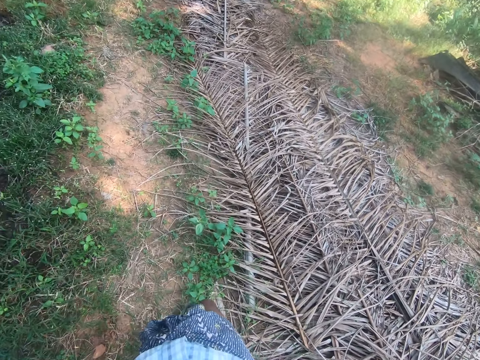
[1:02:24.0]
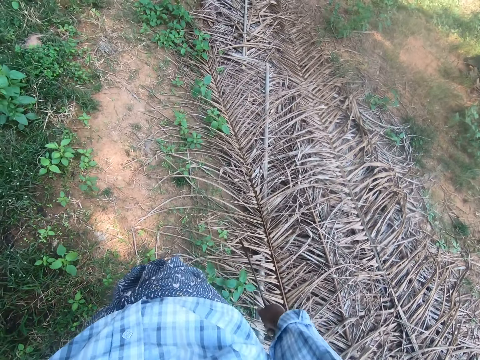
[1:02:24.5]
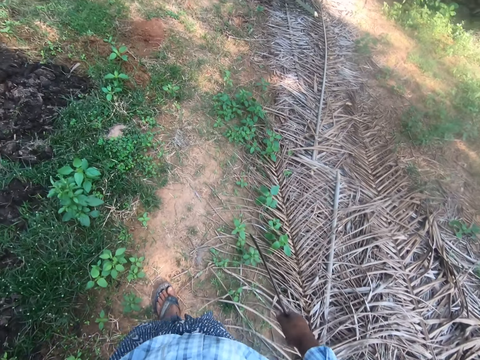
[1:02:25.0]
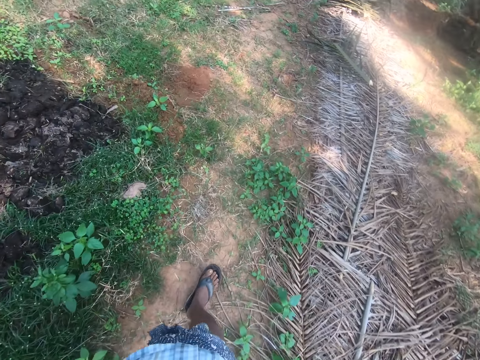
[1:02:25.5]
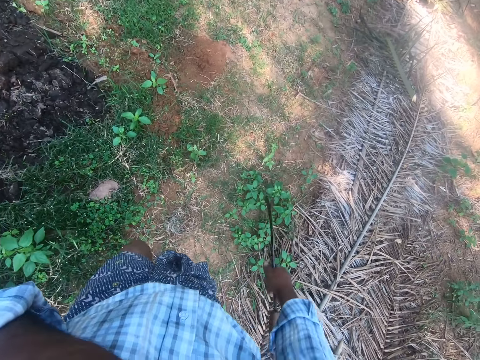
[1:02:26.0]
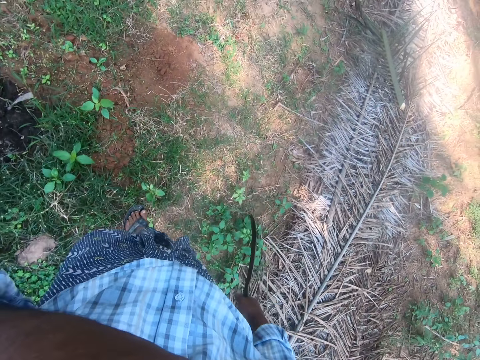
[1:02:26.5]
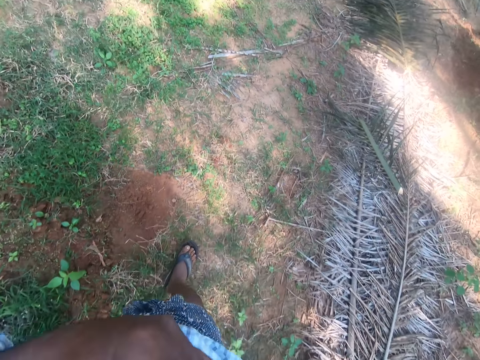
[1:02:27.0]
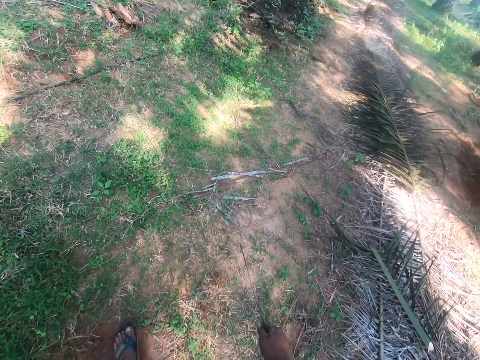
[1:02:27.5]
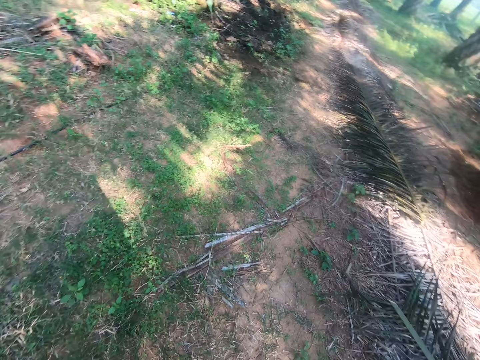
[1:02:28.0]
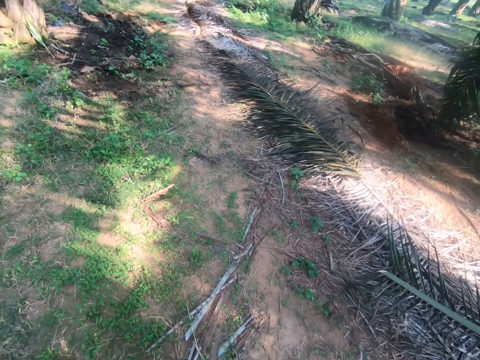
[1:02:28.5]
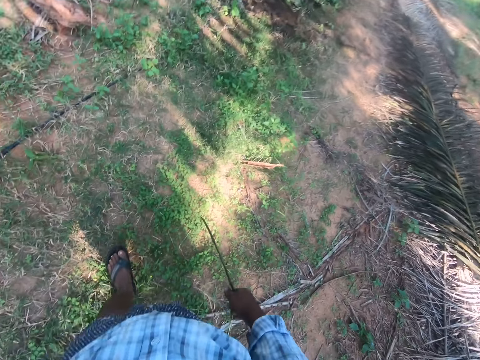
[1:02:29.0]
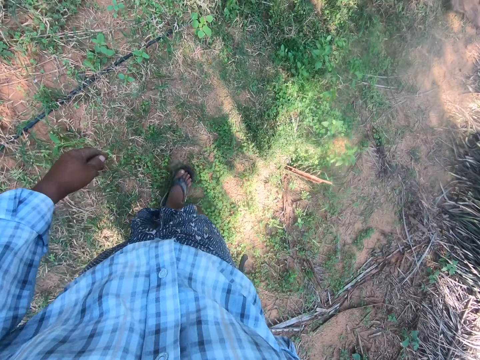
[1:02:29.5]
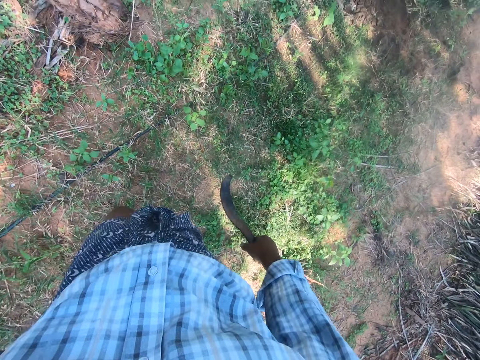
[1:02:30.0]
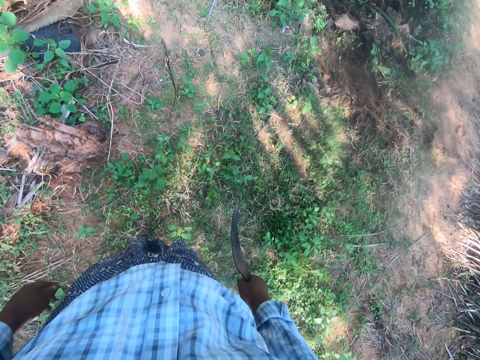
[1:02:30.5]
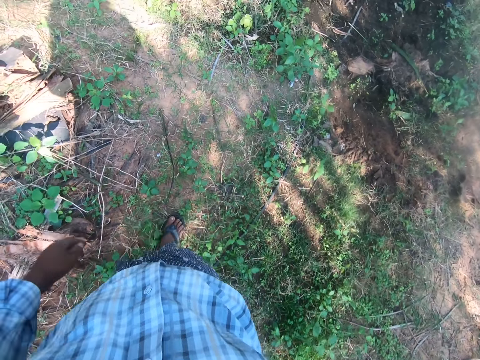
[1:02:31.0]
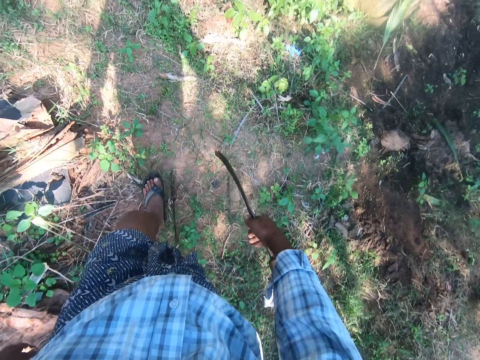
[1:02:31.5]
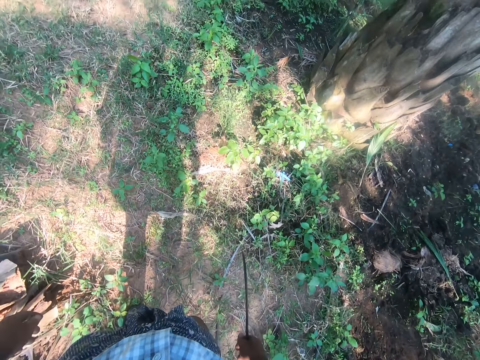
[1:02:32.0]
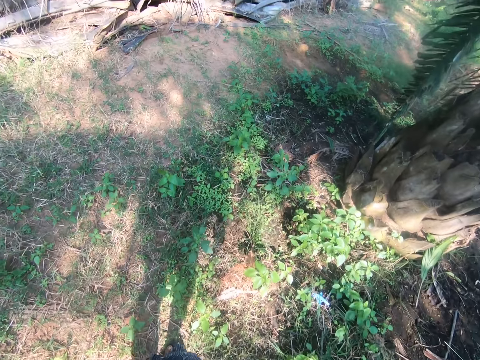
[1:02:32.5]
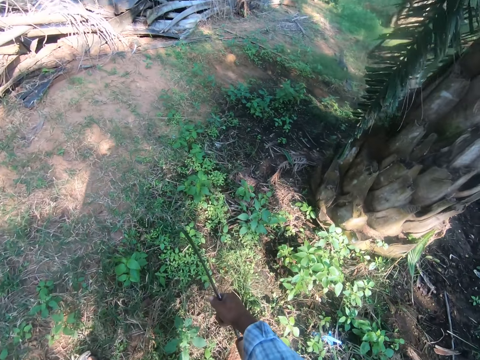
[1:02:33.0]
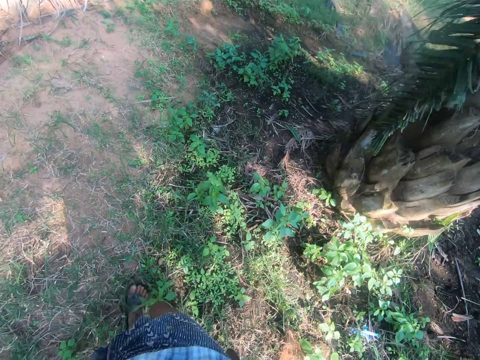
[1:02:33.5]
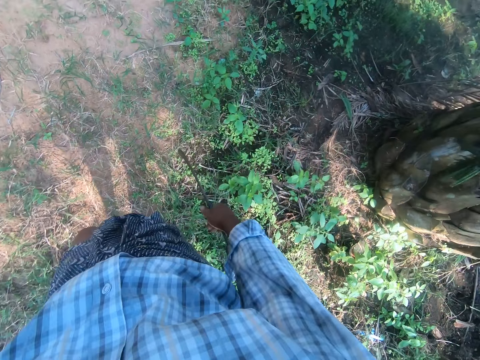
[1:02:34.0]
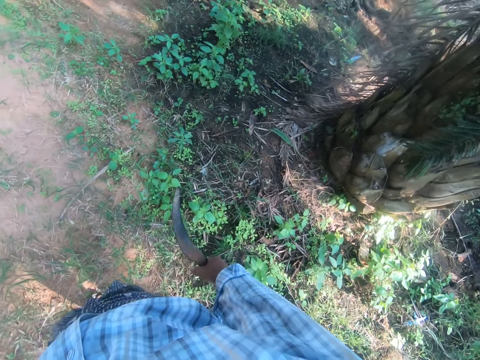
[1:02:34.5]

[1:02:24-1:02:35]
The camera wearer holds a panga. They walk around.

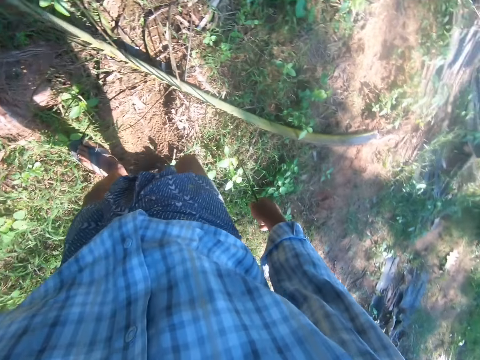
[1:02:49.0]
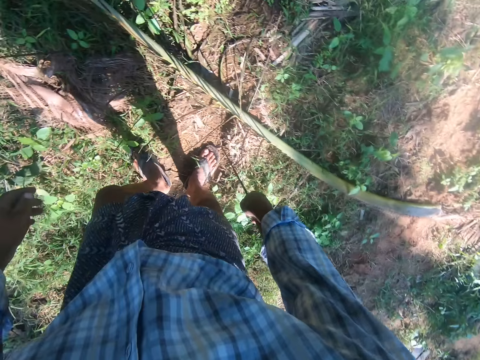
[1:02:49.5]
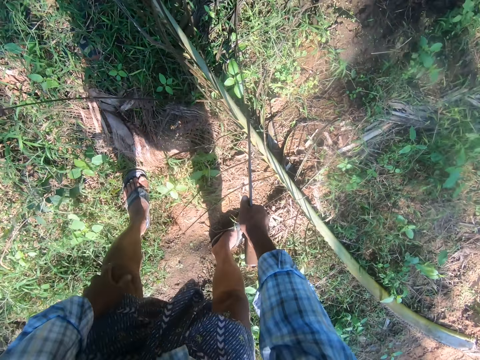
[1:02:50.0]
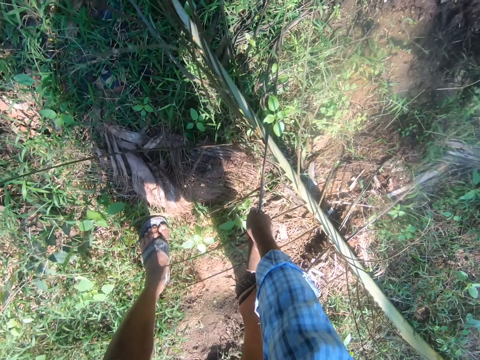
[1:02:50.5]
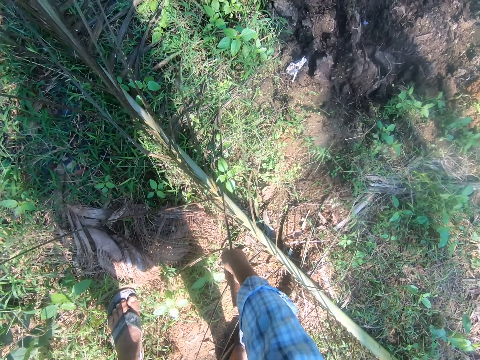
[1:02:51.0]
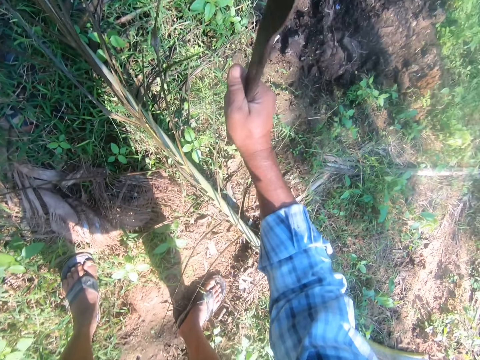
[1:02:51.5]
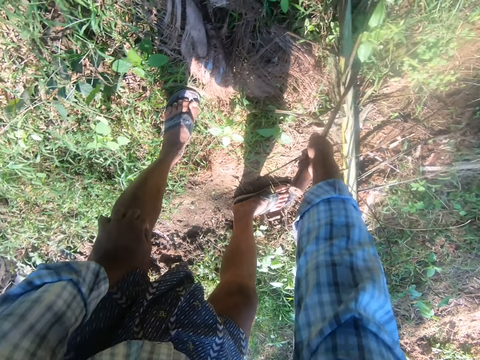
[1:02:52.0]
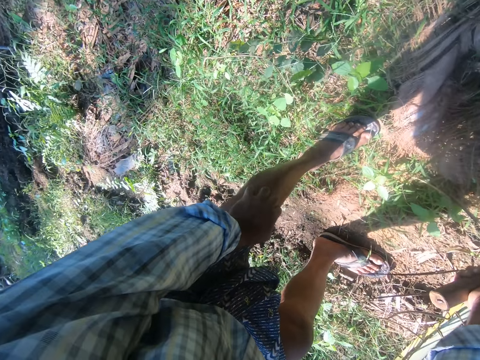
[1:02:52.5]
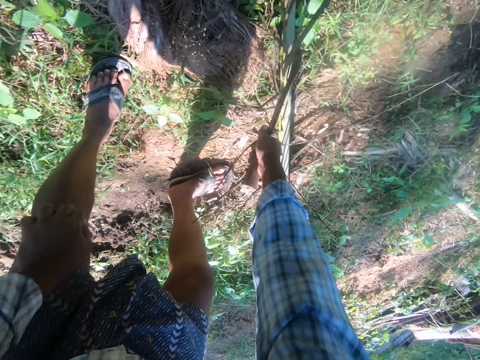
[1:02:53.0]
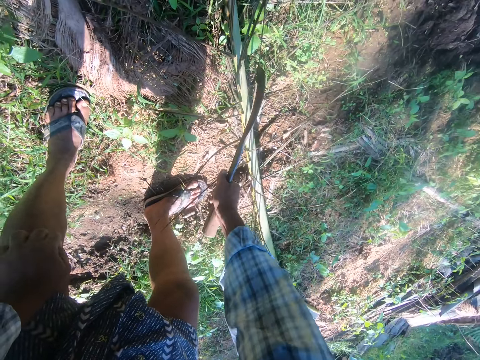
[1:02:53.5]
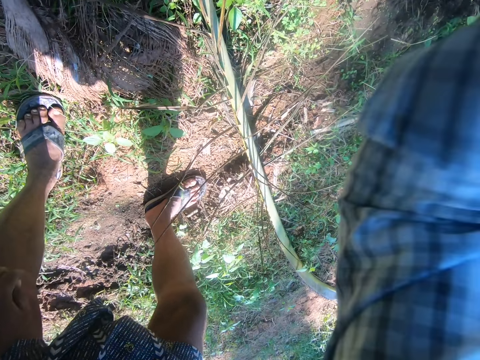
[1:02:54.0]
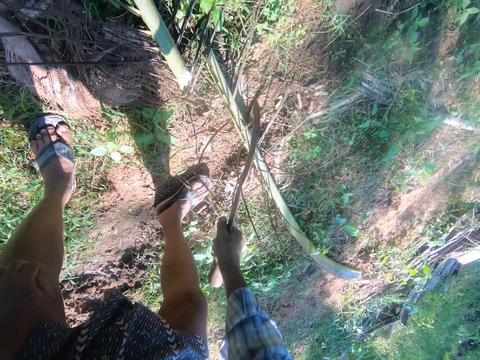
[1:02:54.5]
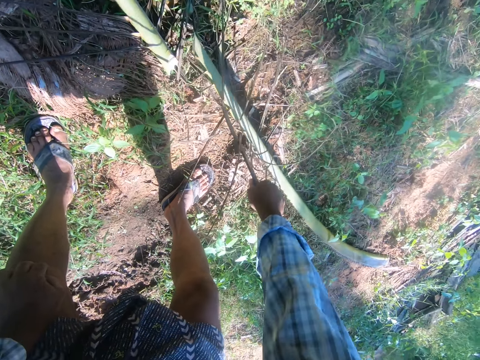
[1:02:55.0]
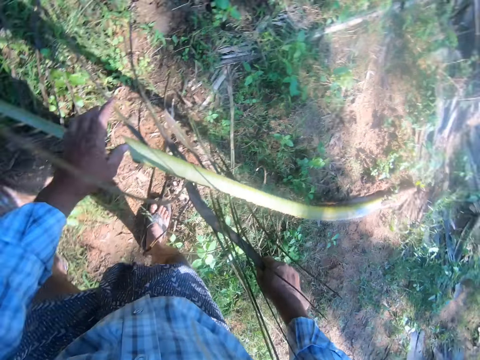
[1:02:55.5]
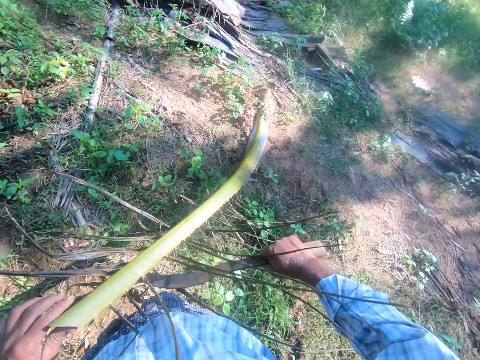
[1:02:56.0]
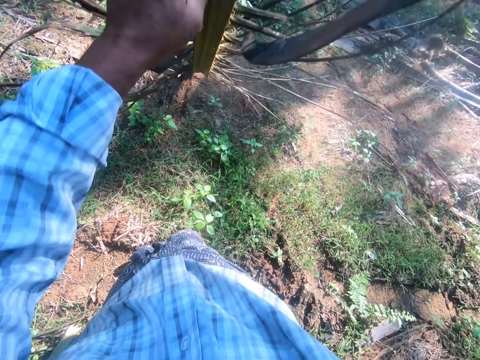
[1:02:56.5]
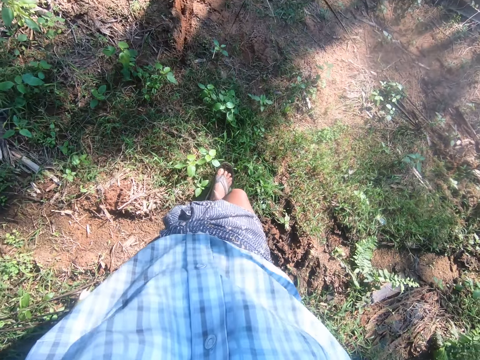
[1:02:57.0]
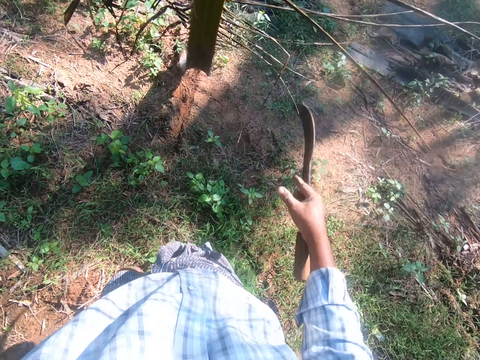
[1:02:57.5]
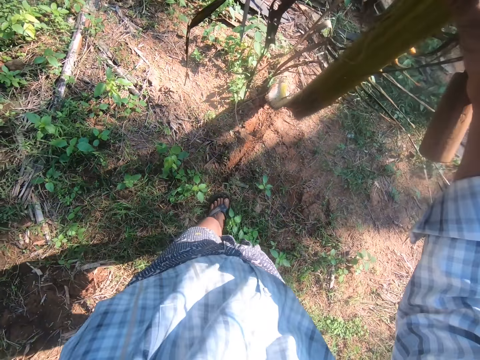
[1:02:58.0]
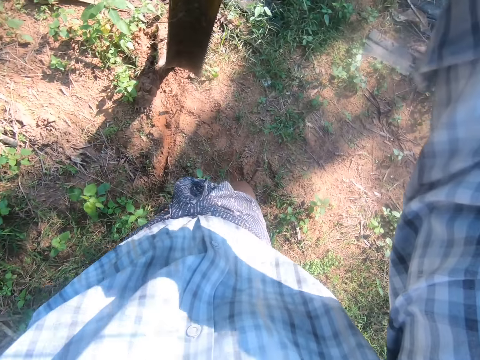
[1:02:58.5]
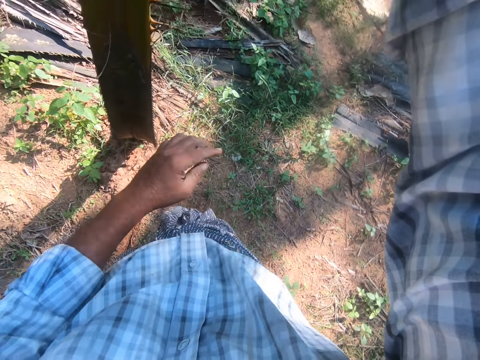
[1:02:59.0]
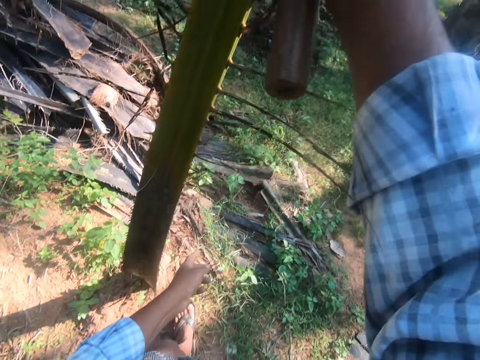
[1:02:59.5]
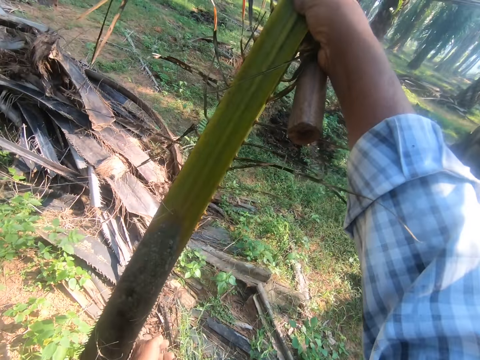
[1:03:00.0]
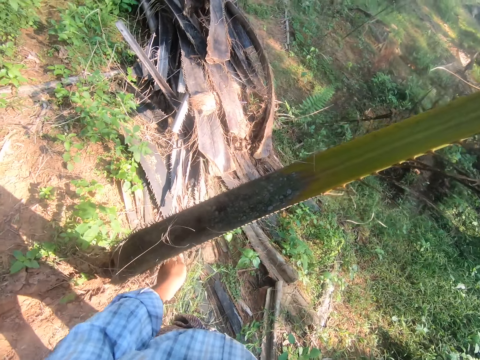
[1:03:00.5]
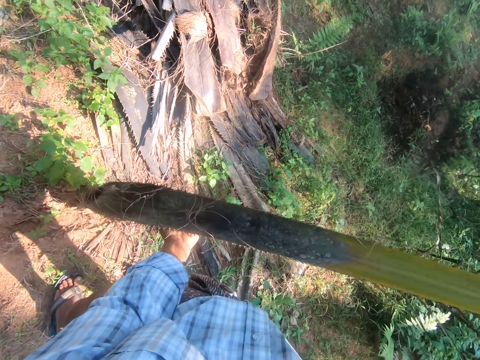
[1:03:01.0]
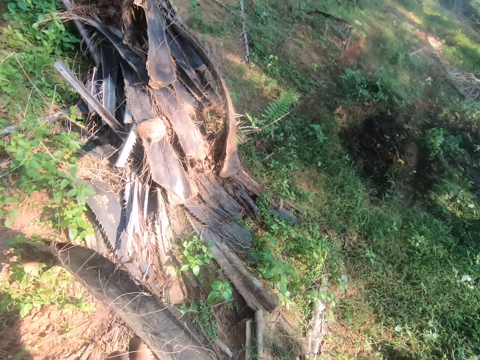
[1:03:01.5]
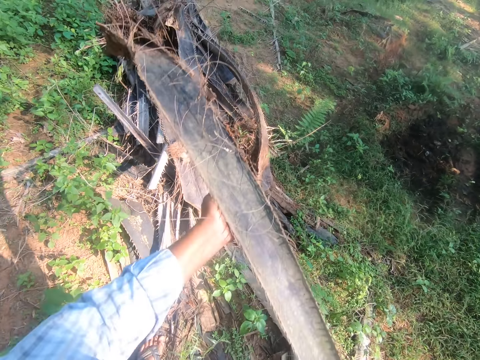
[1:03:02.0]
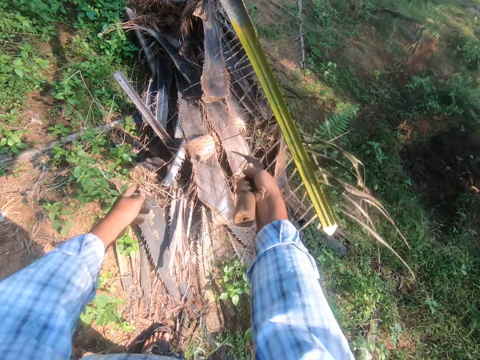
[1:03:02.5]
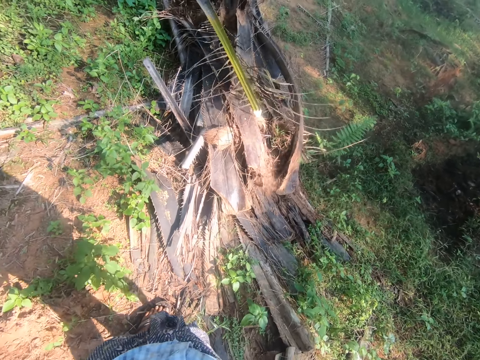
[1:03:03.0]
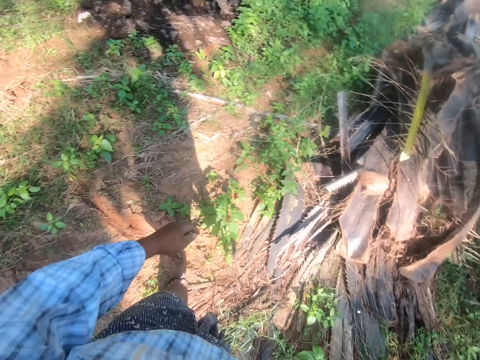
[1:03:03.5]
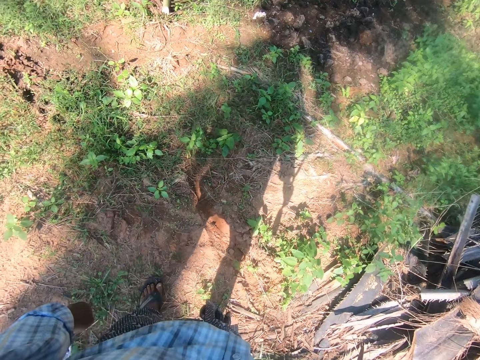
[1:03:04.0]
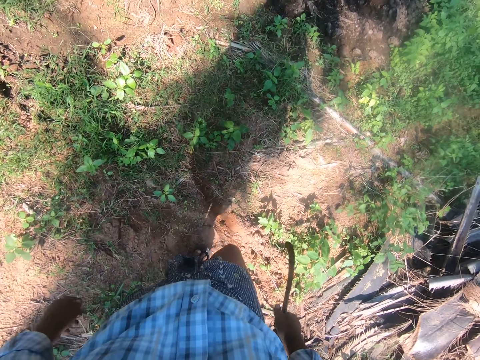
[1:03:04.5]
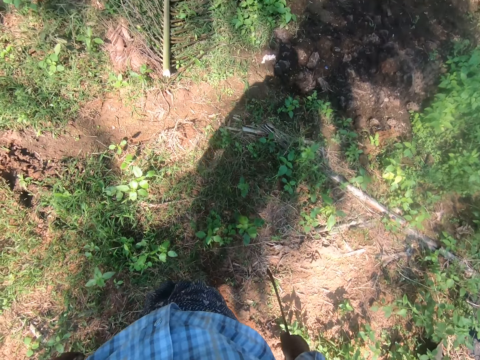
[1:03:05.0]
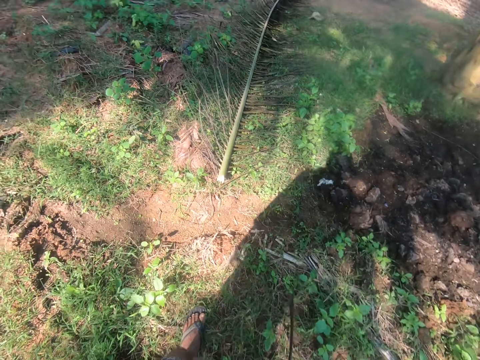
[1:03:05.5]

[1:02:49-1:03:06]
The camera wearer hits a palm frond on the ground with the sickle in his right hand. He cuts the palm frond with the sickle. He picks up one half of the palm frond with the sickle in his right hand. He holds a palm leaf stalk. He drops the palm frond on a pile of palm fronds.
